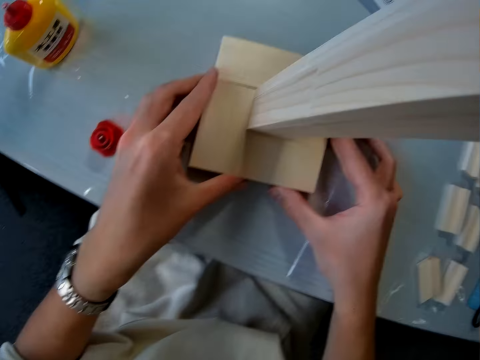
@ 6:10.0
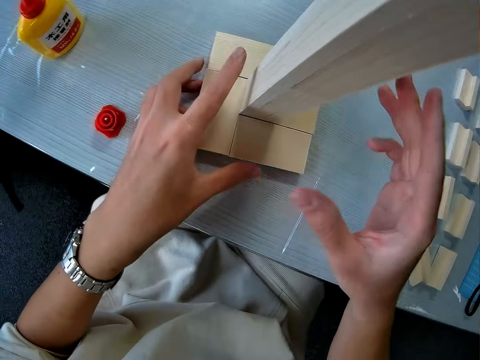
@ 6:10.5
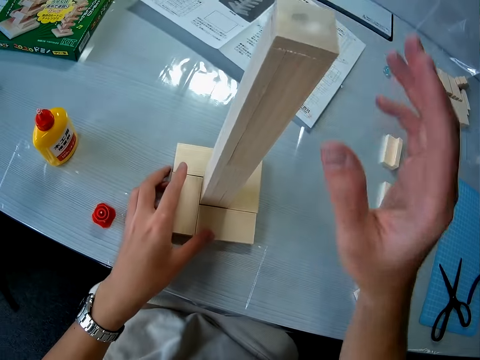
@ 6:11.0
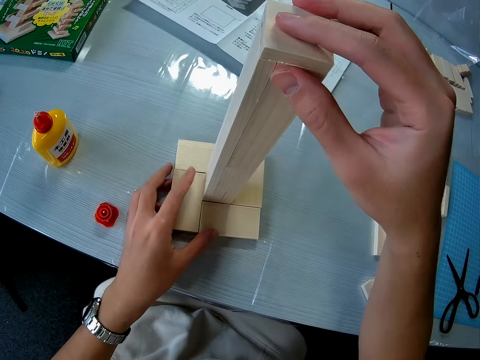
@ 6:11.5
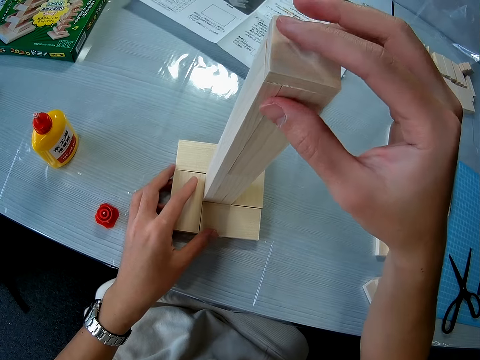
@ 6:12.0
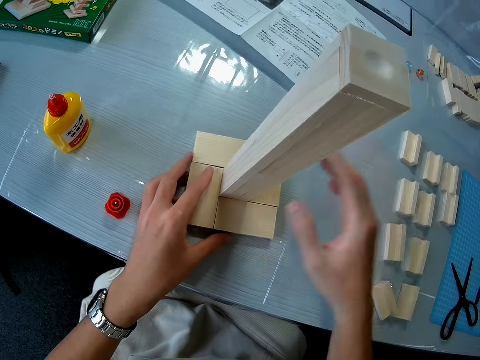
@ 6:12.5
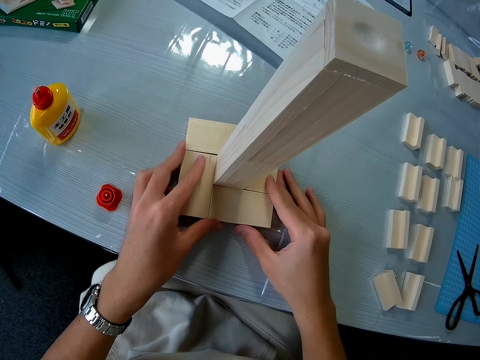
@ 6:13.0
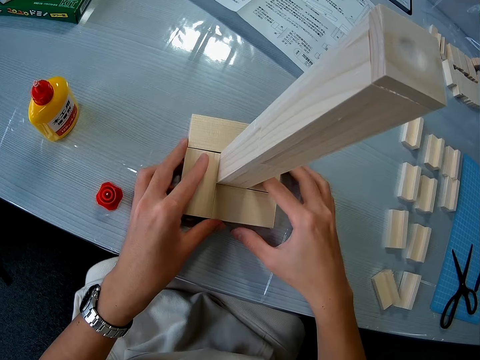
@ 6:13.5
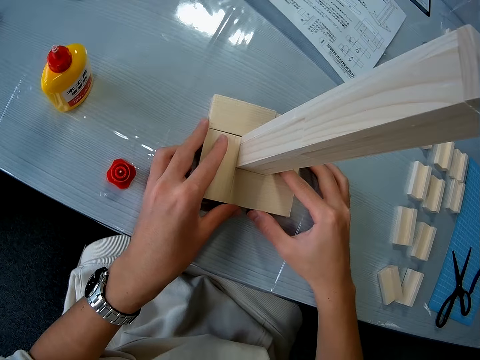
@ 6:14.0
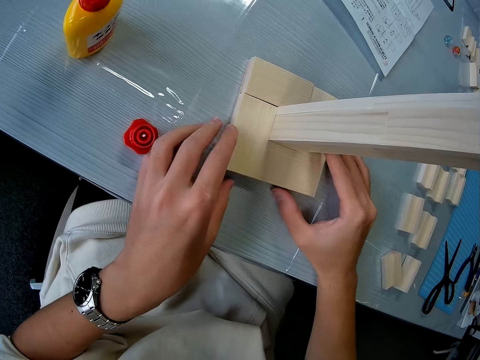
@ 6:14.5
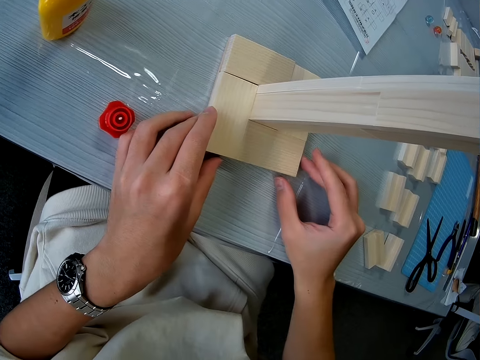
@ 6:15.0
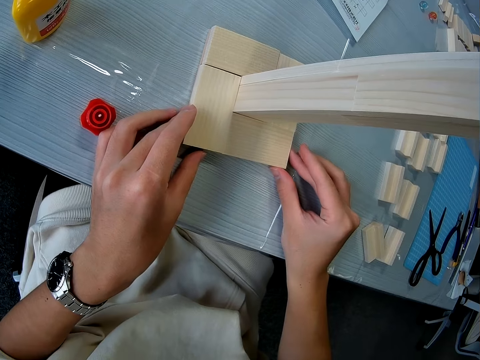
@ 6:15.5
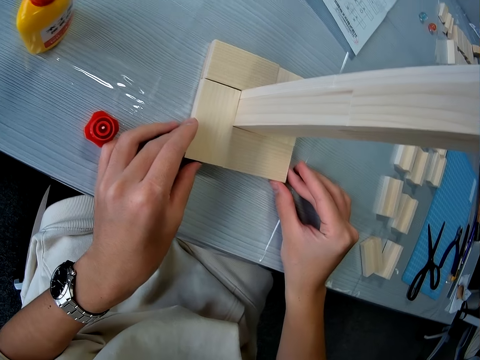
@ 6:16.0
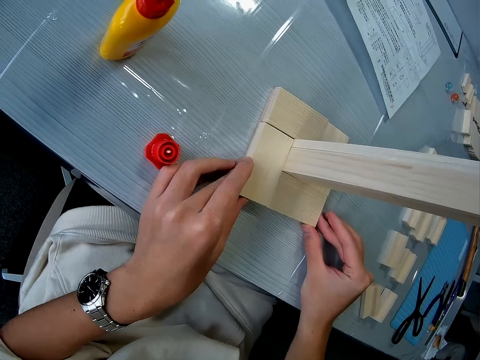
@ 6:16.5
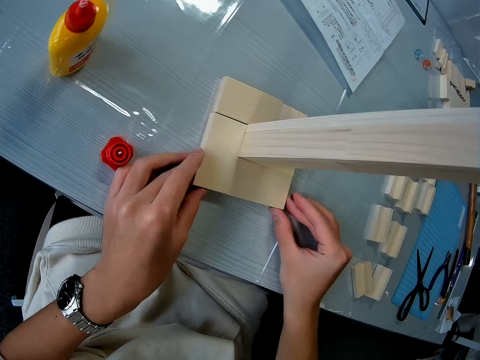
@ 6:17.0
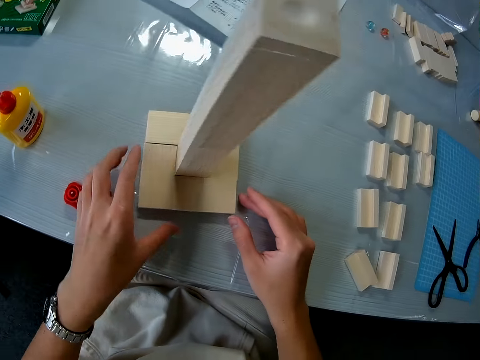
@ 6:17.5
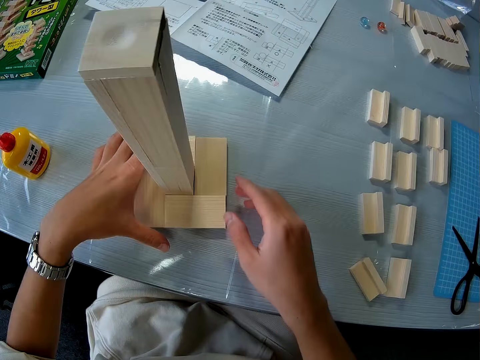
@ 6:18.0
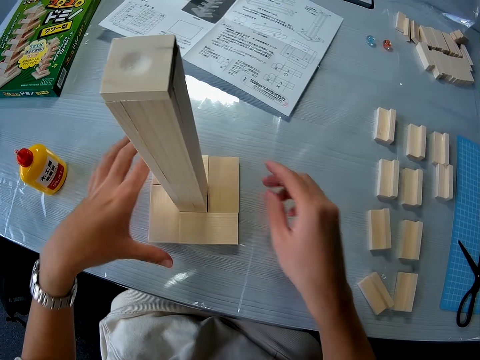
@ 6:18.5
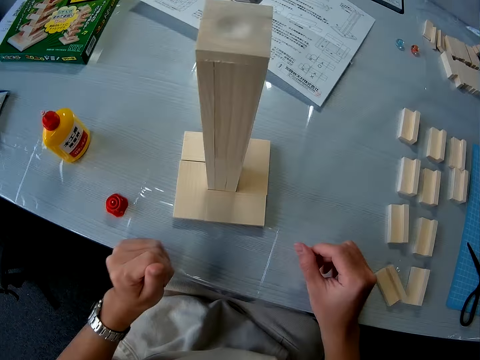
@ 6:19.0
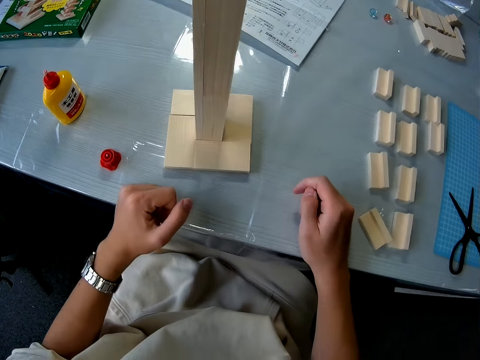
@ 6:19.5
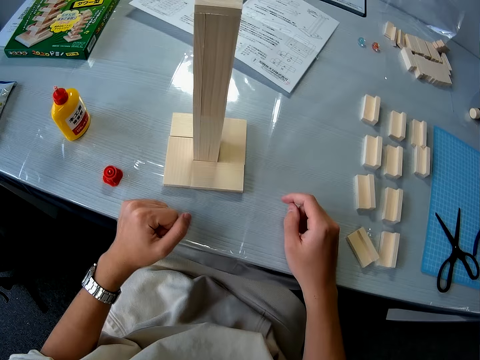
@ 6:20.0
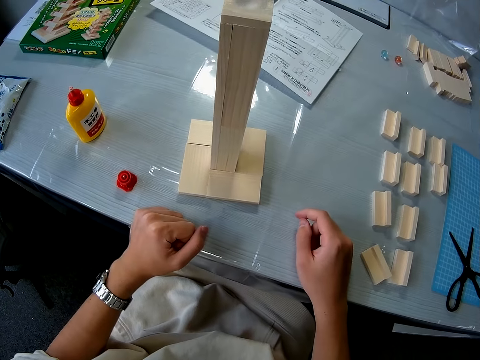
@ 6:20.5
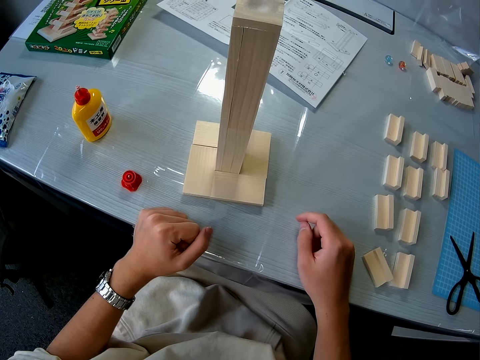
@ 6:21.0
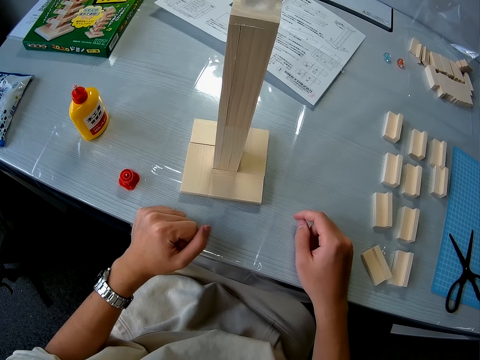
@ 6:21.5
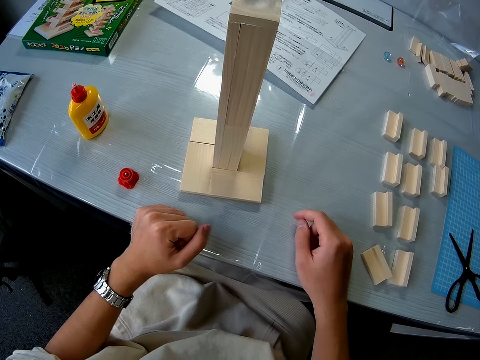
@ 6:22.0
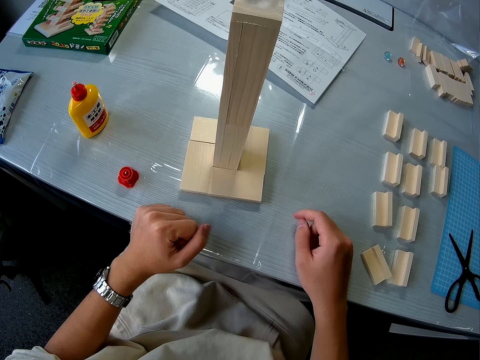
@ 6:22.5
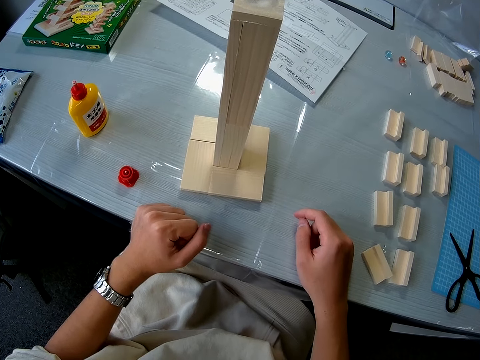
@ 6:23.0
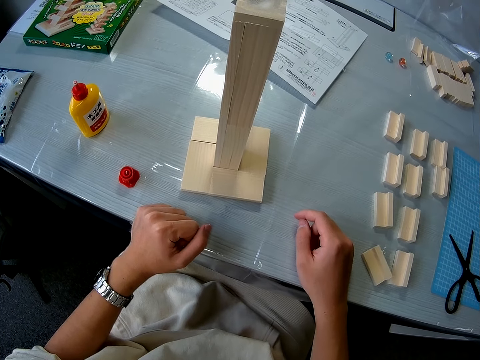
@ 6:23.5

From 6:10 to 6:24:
The camera wearer touches the model. They adjust the other pieces of wood at the base of a woodwork. They move the model pieces together. They look at the model.

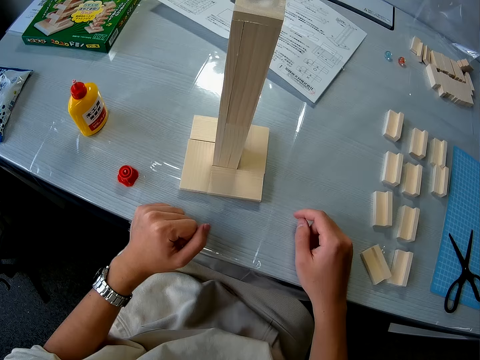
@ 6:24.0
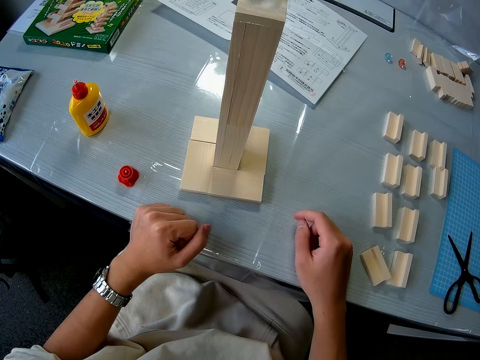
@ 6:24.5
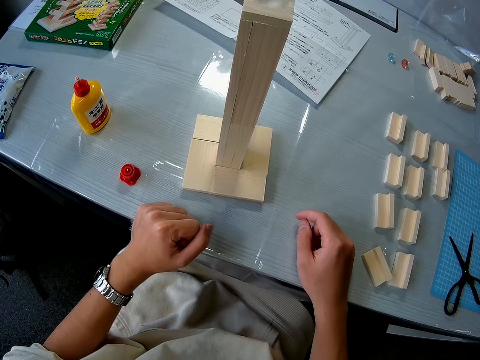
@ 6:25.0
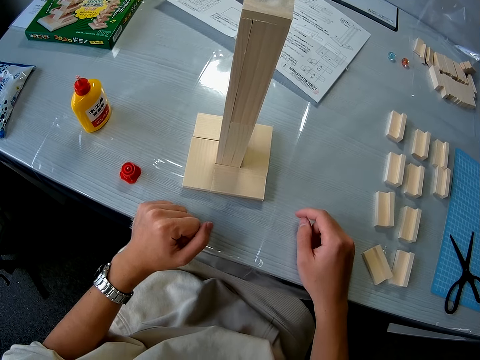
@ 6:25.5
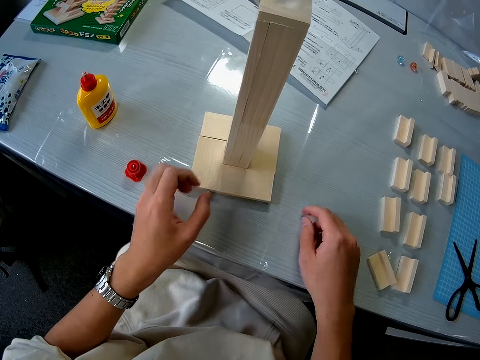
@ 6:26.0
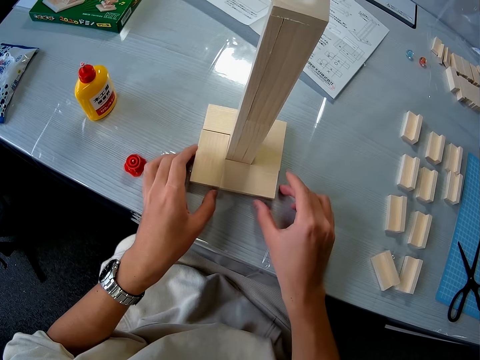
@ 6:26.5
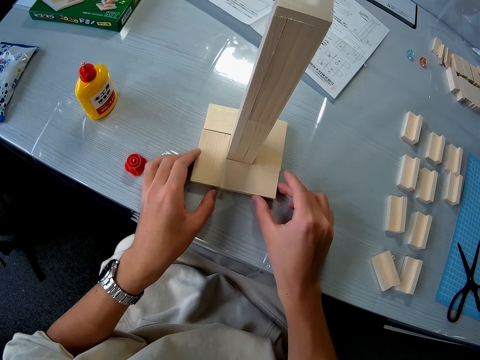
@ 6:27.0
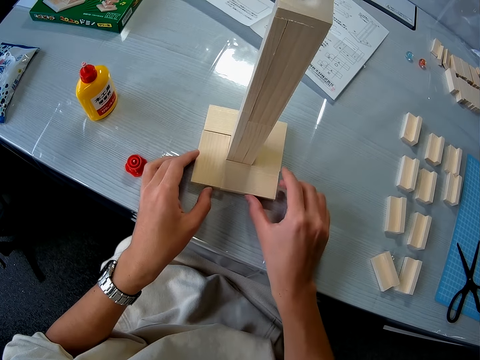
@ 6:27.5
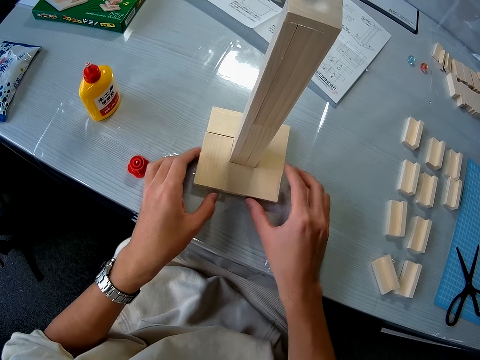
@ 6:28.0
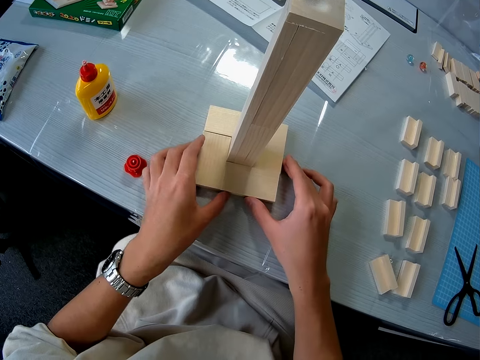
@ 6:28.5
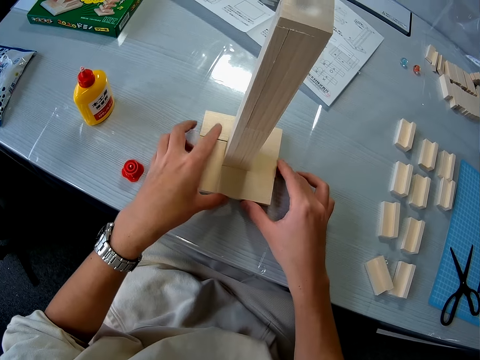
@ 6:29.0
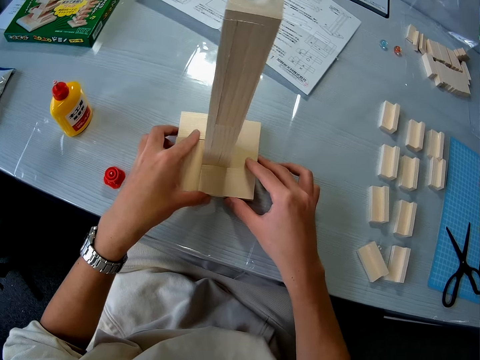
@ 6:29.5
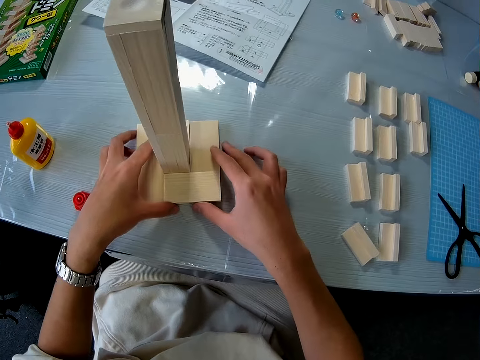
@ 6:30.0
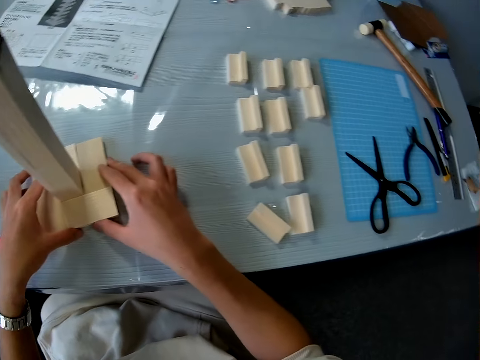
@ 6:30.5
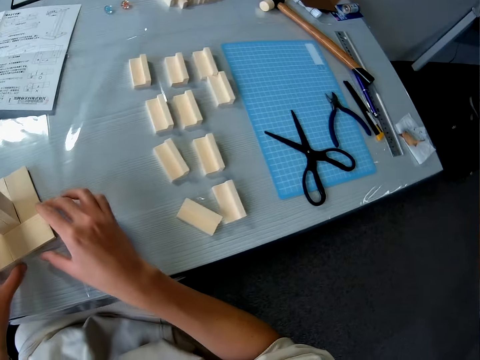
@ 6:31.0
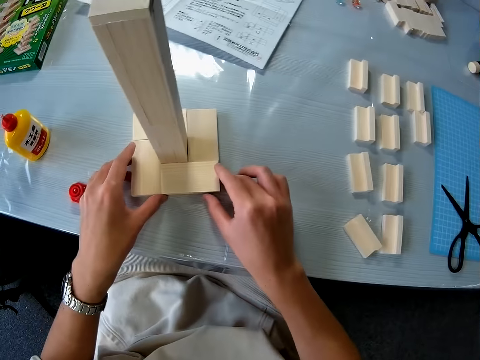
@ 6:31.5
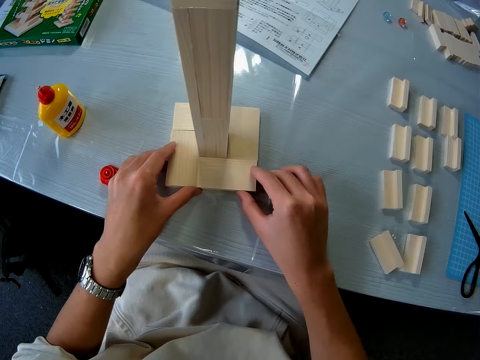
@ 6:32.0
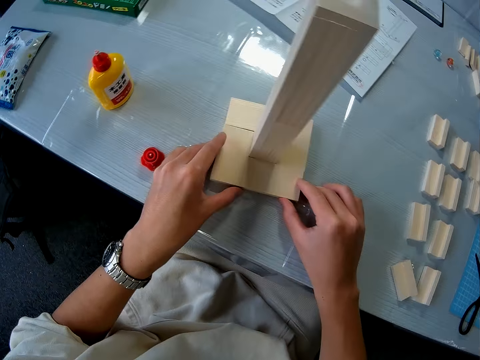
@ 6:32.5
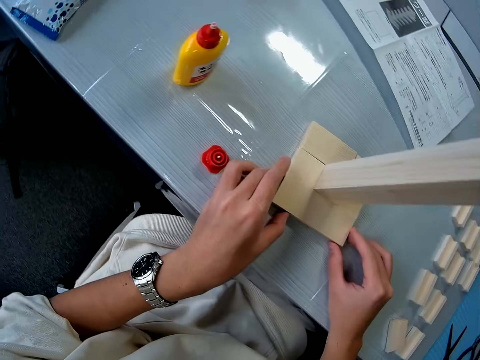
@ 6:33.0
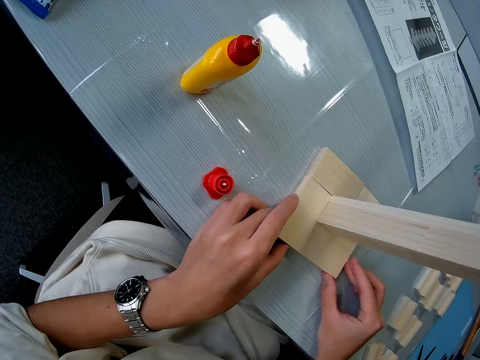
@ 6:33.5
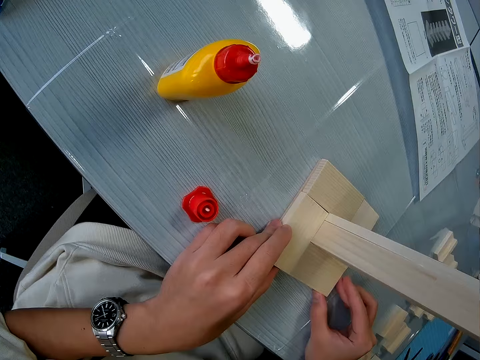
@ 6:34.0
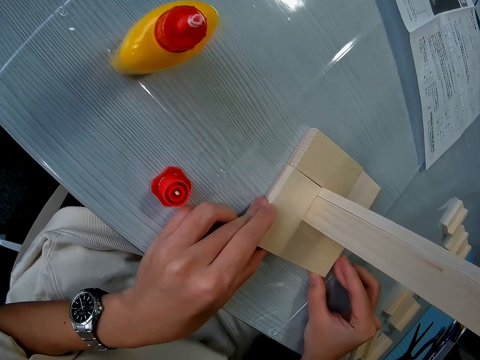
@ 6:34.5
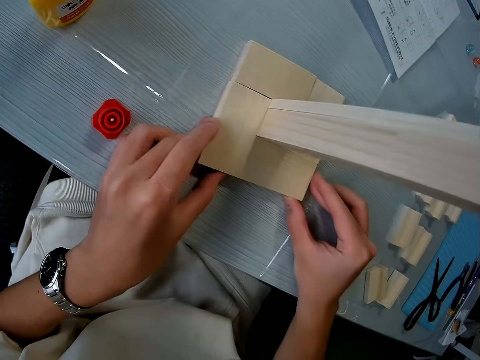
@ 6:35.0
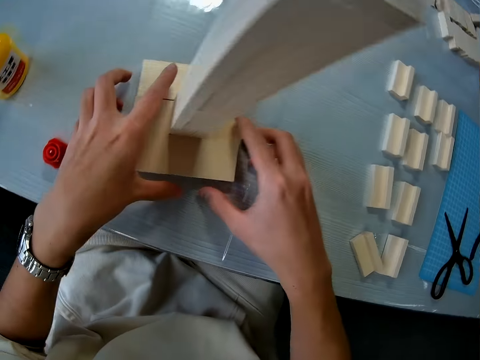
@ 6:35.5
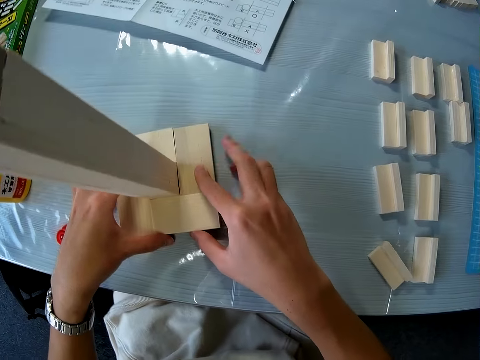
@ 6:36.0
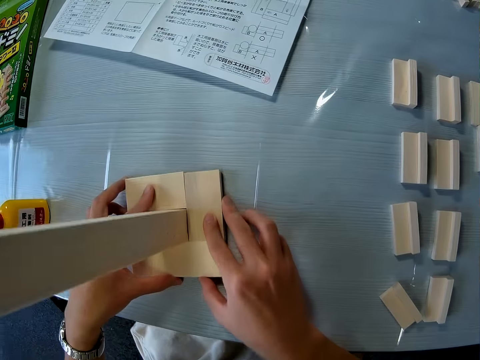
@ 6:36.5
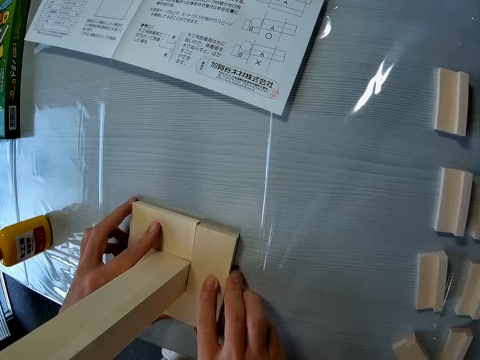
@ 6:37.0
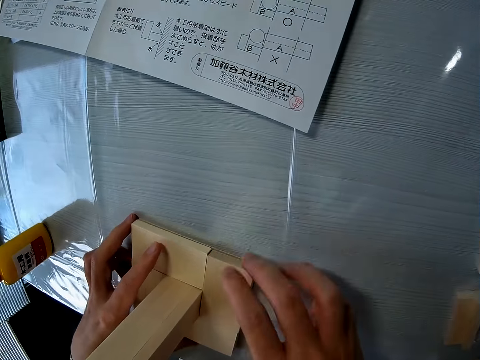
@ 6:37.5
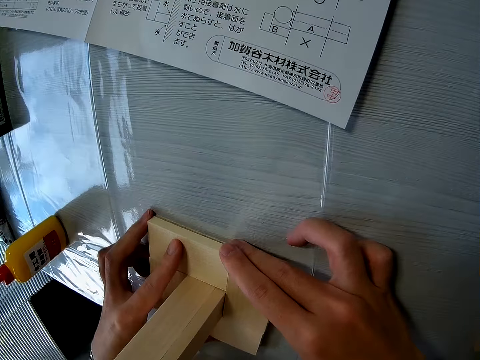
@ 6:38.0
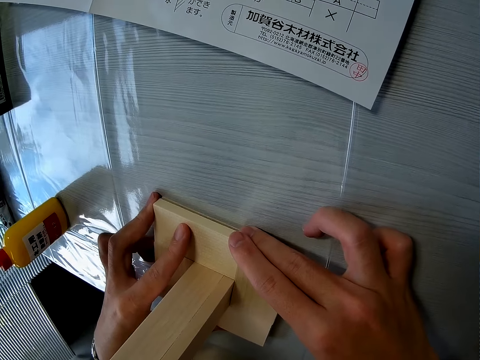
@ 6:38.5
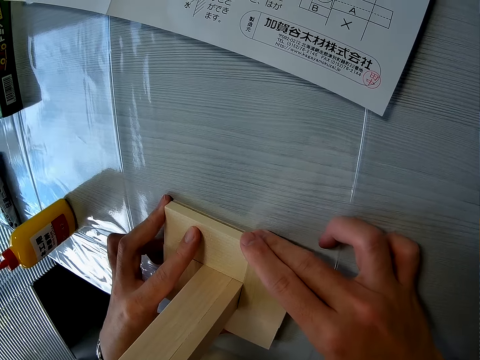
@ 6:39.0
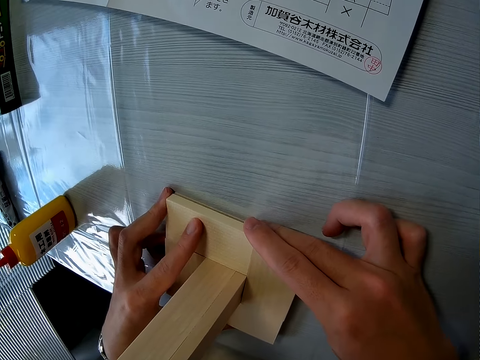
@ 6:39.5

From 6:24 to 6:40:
The camera wearer touches the model. They adjust the other pieces of wood at the base of a woodwork. They look at the model. They move the model and touch the model piece.
